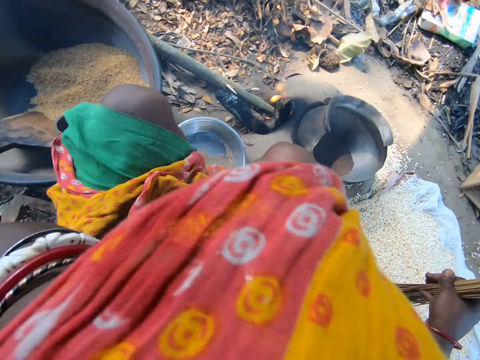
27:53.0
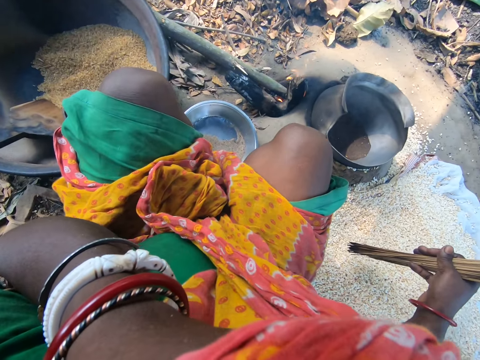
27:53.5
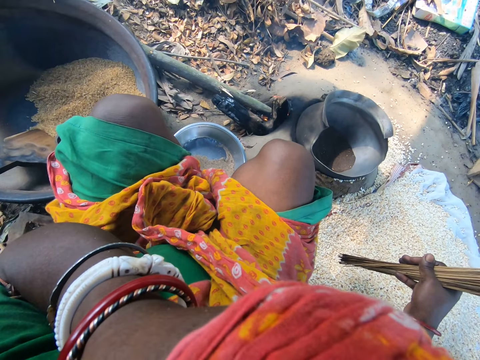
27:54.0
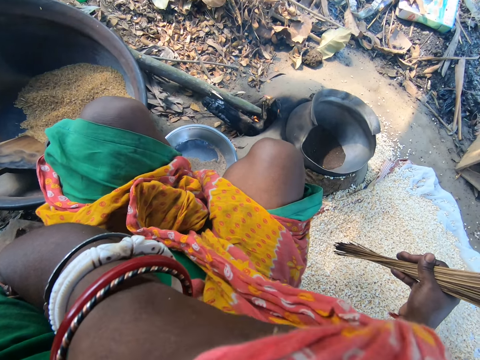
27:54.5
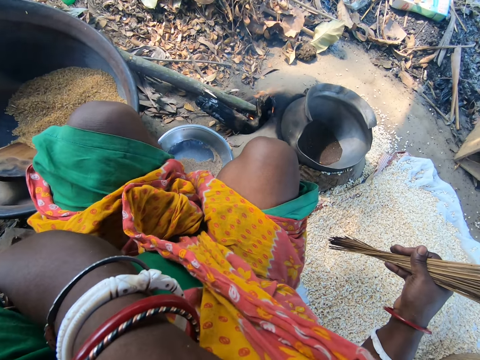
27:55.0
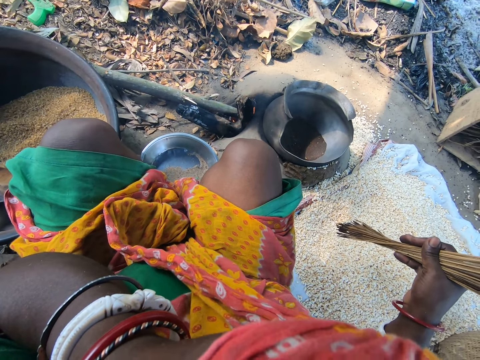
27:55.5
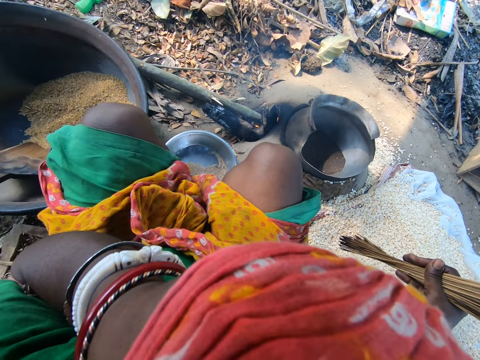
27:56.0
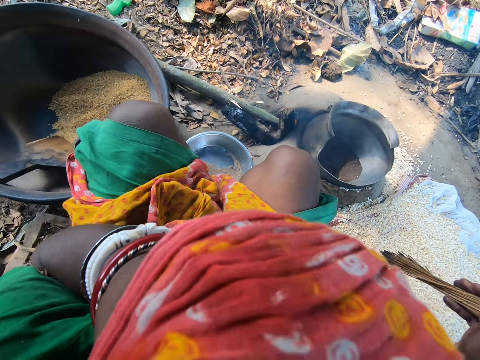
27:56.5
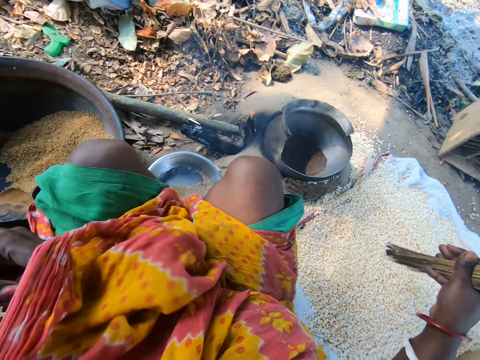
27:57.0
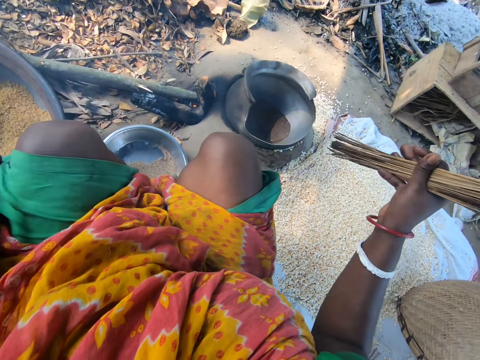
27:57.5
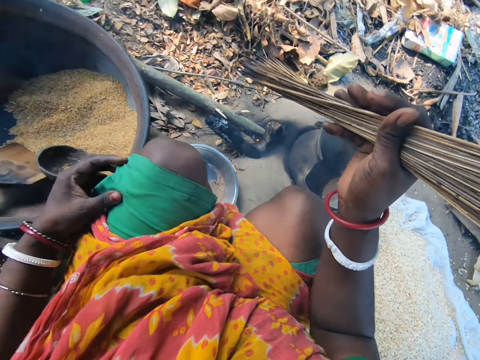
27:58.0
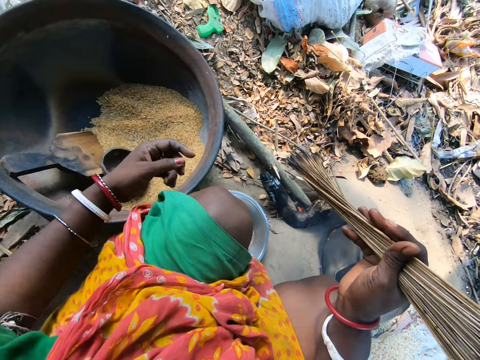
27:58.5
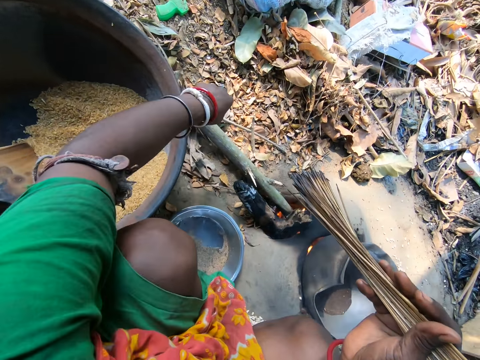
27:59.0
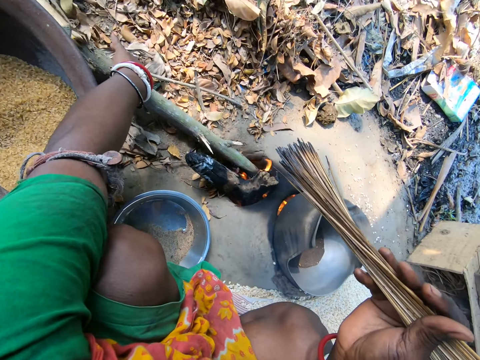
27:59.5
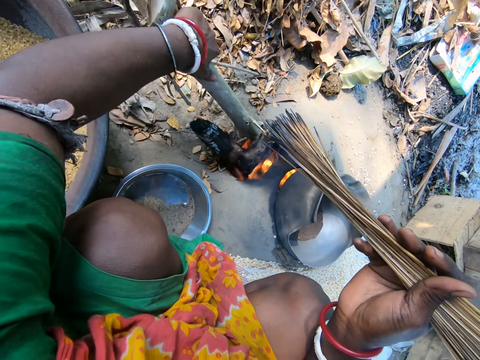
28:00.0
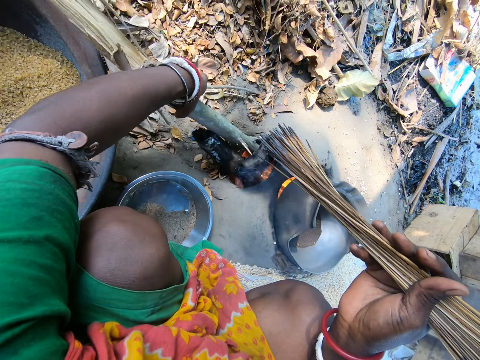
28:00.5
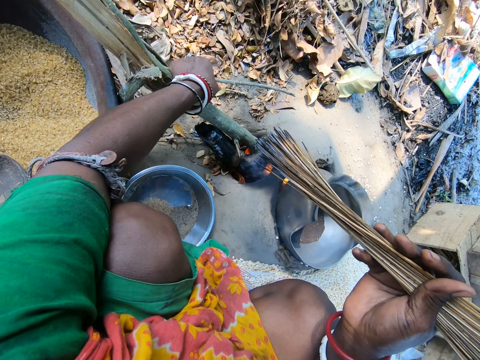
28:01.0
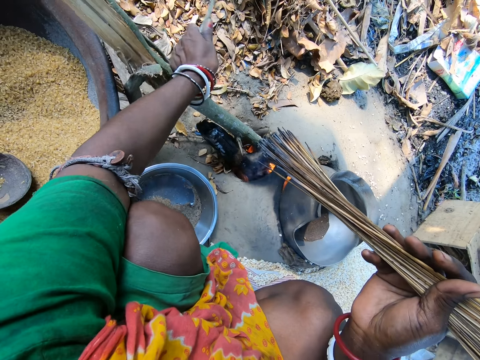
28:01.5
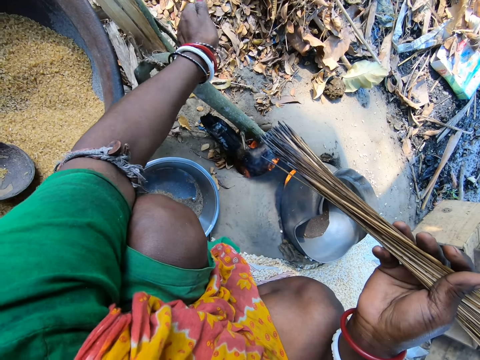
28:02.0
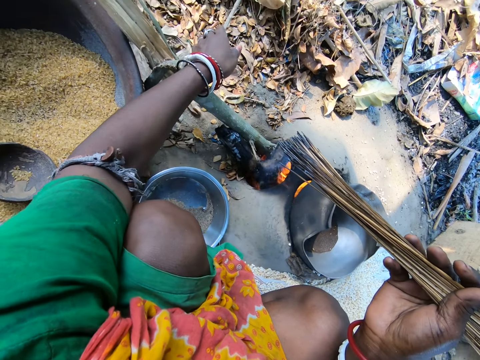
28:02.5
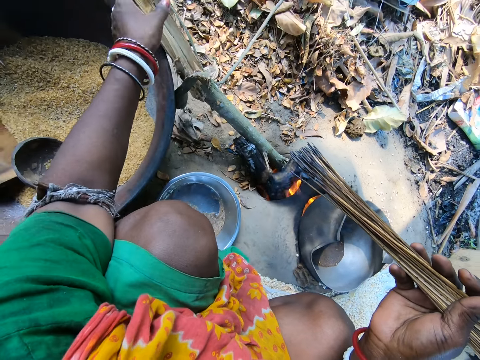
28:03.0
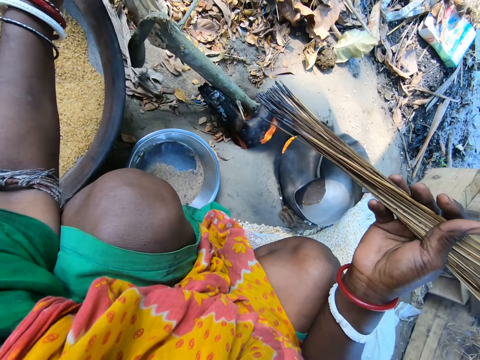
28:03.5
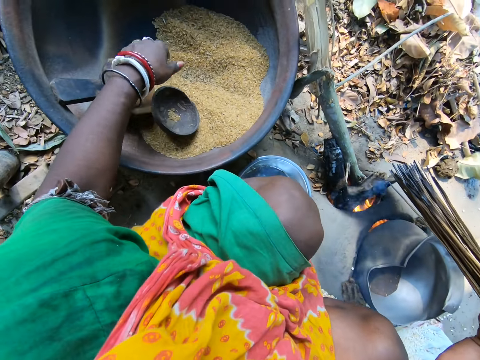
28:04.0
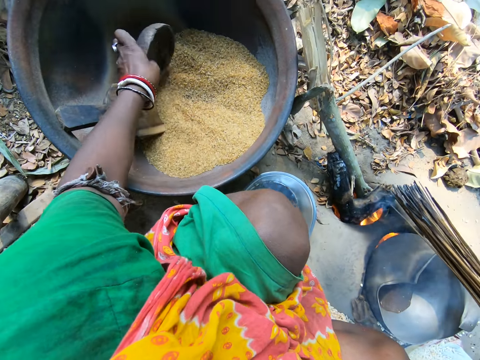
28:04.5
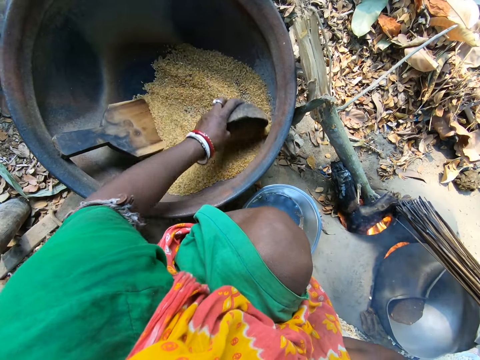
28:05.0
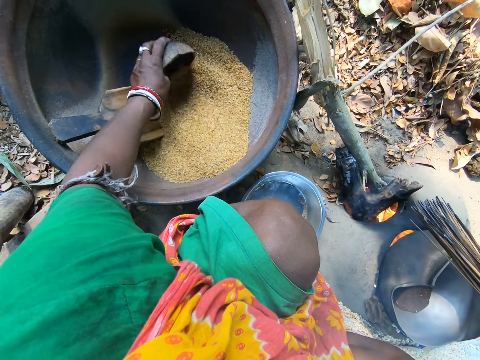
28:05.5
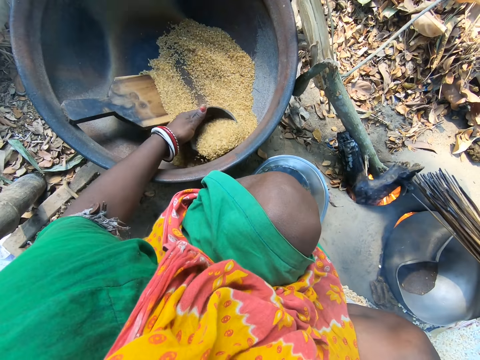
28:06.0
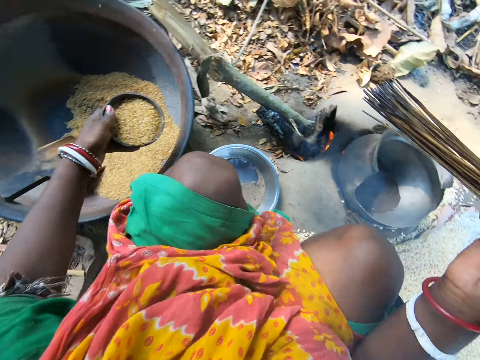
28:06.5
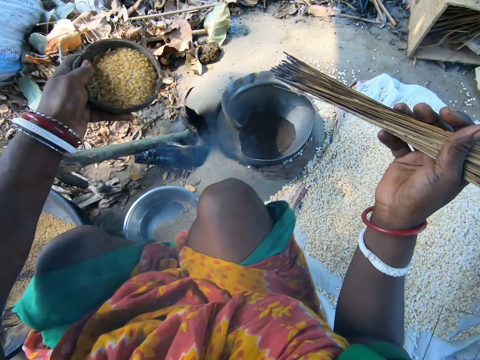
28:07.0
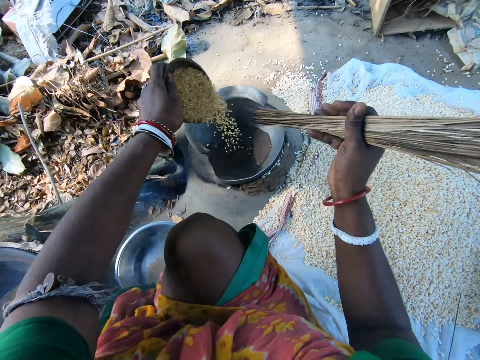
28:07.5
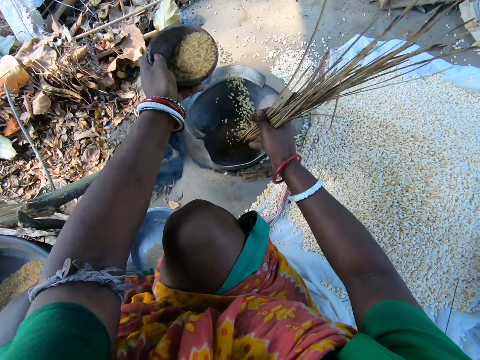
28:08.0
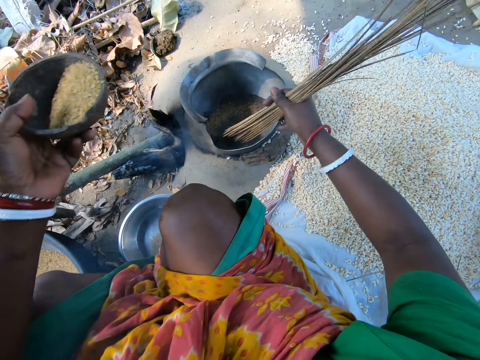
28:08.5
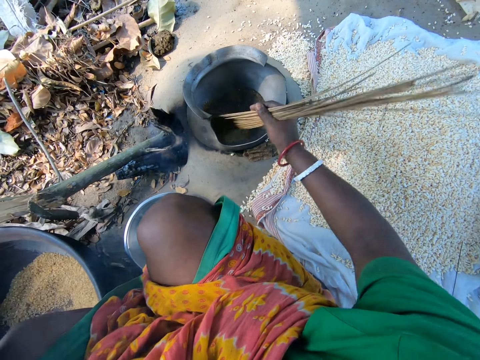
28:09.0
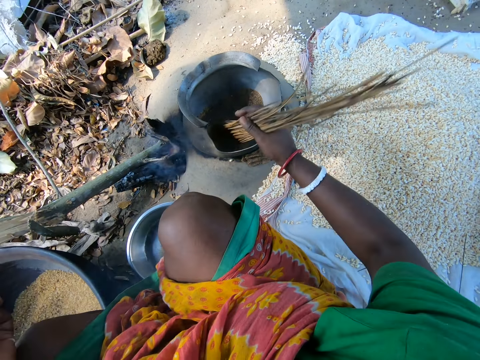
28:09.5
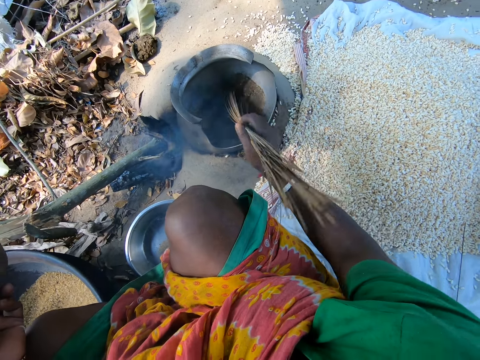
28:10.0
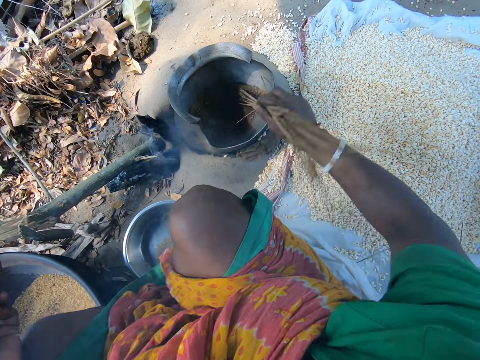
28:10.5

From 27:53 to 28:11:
The camera wearer wipes her face with her cloth. She lowers her hand. She holds the firewood. She adjusts the sticks on the fire. She pushes the firewood in the fireplace. She cuts the stick. She holds the firewood. She picks the bowl in the basin of rice on the floor. She scoops the rice in the basin with the bowl in her hand. She pours the rice in the bowl into the cooking pot. She stirs the grains.

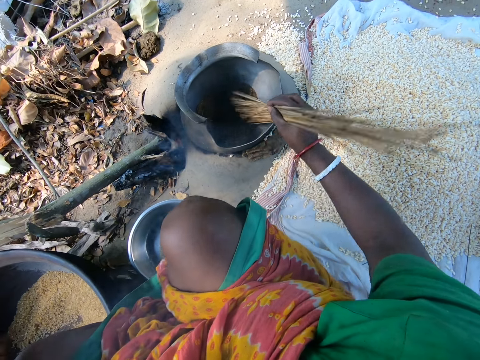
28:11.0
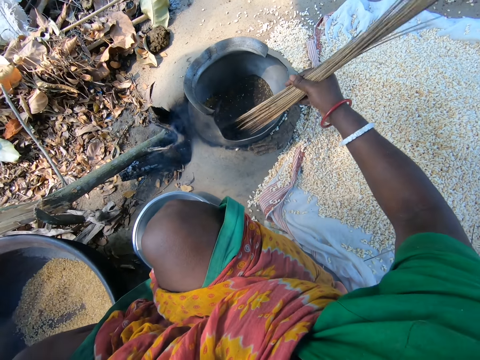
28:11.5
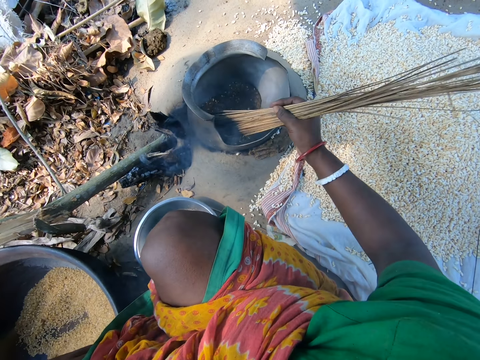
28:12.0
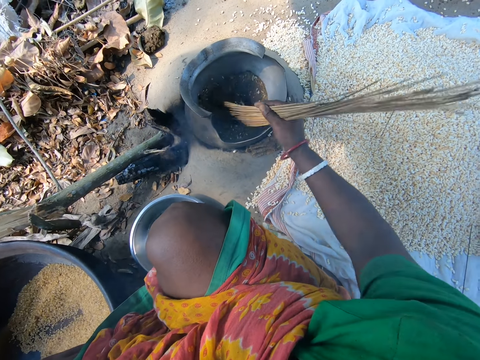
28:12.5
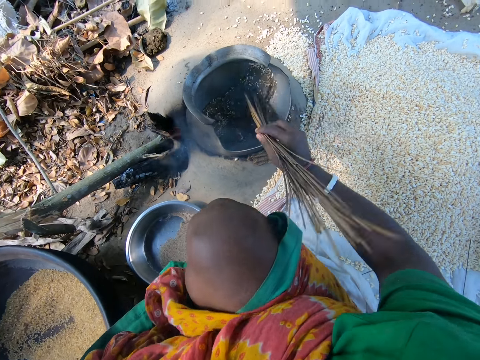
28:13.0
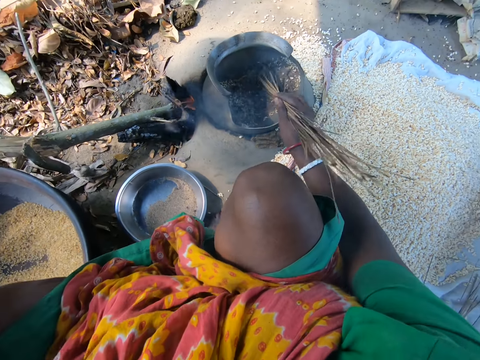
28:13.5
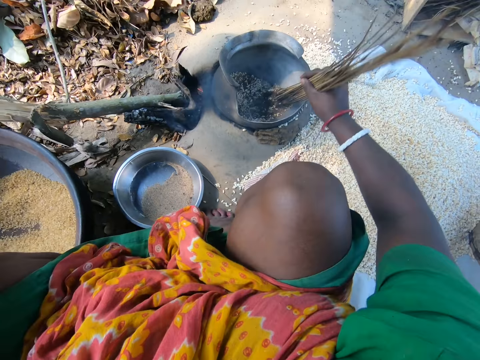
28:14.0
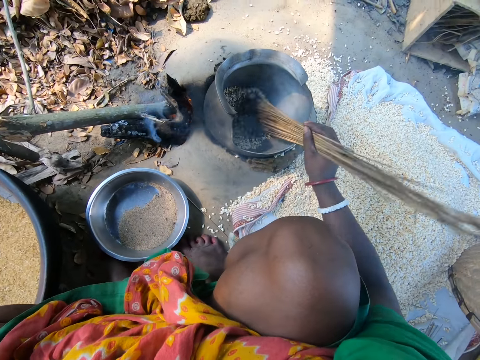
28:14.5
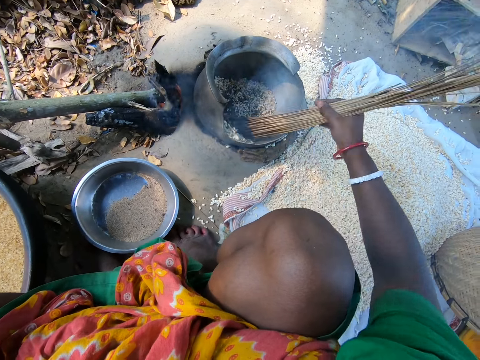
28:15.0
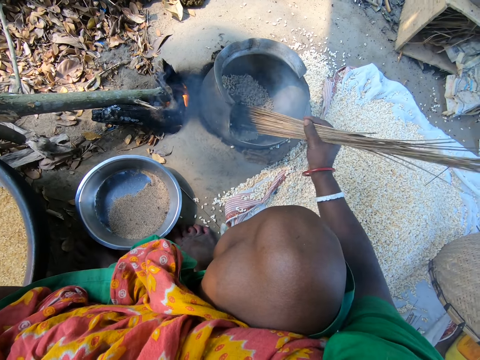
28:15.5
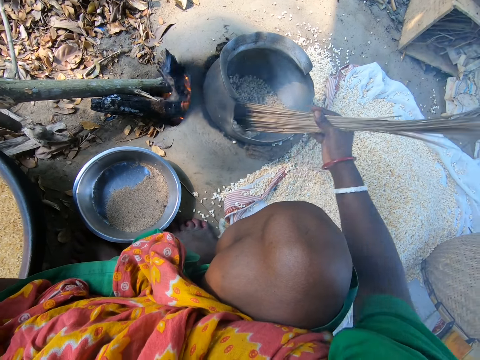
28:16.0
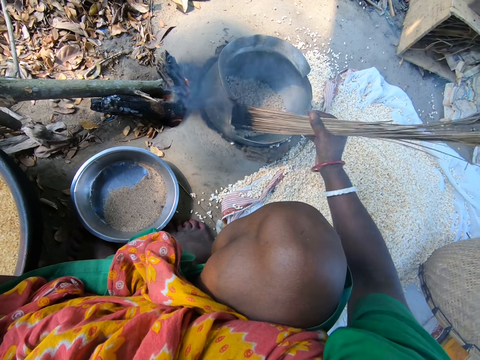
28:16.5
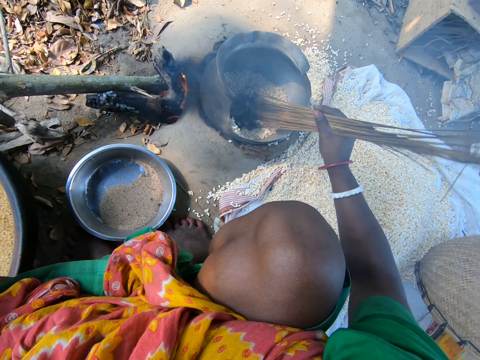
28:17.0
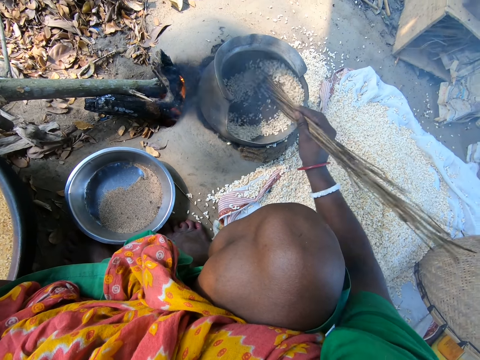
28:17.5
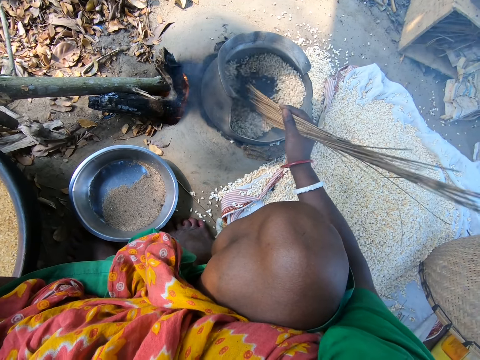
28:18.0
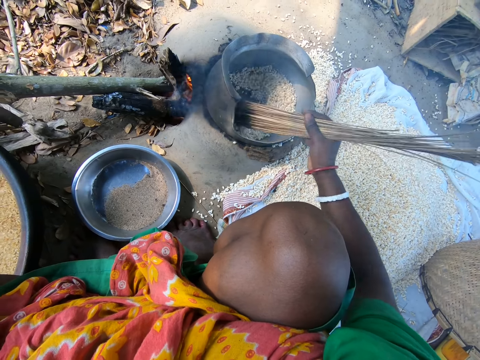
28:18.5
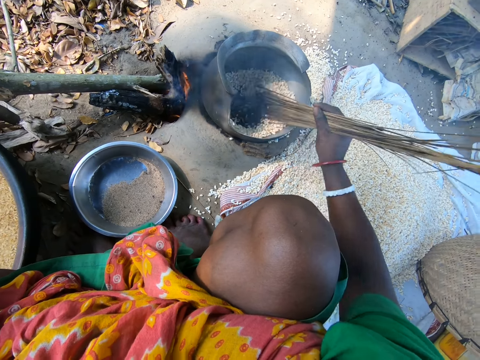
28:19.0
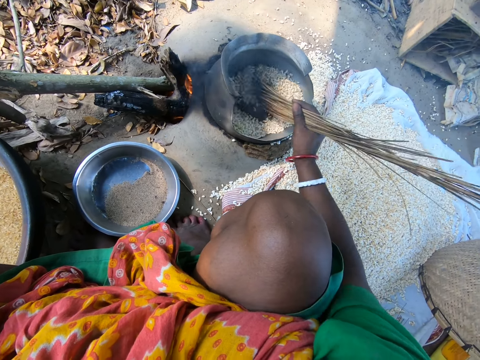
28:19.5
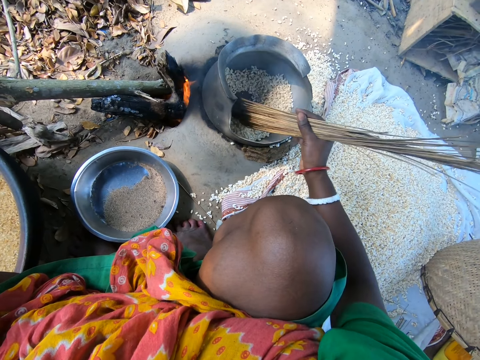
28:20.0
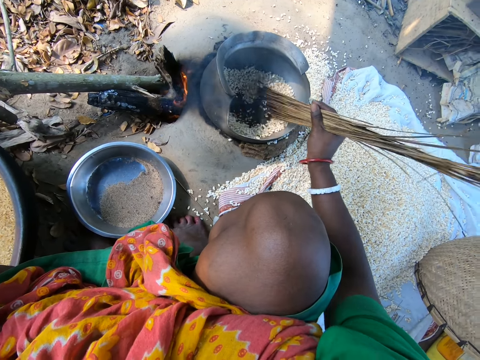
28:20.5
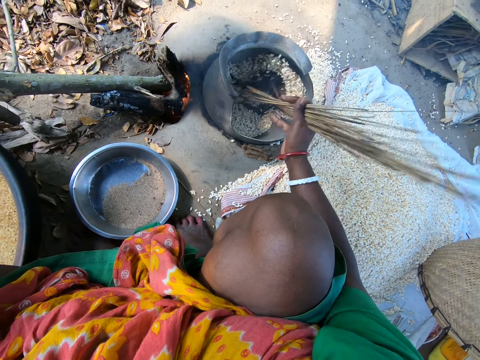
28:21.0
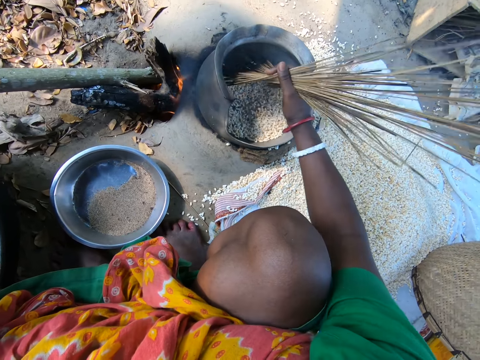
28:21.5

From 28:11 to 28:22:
The camera wearer mixes the Asian rice in the cooking pot with the broom sticks in her hand.
